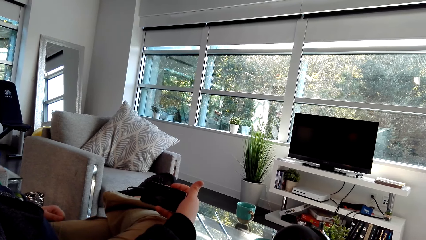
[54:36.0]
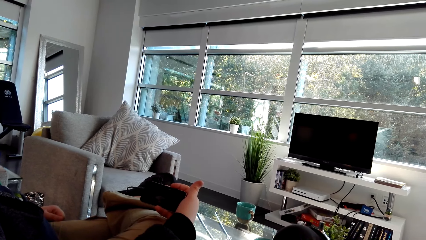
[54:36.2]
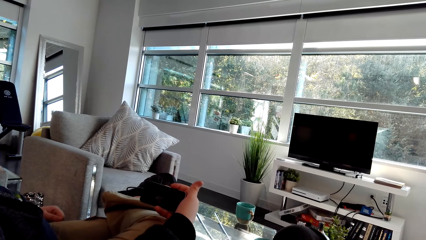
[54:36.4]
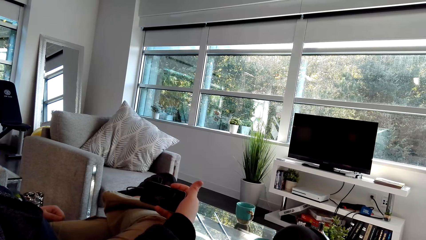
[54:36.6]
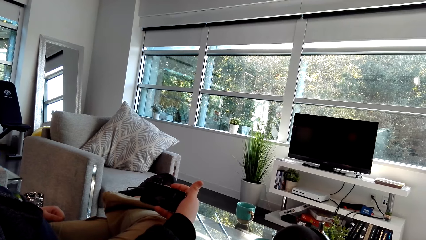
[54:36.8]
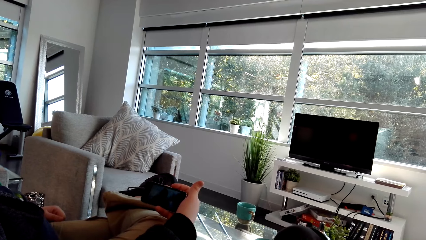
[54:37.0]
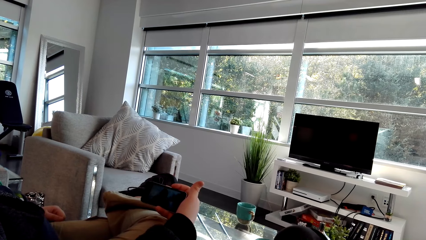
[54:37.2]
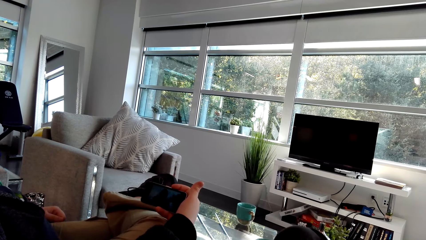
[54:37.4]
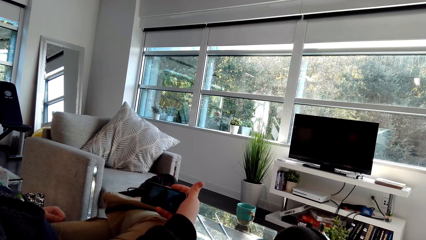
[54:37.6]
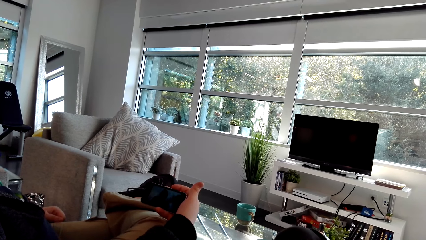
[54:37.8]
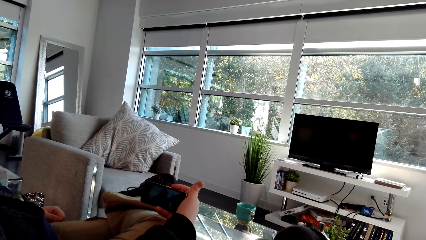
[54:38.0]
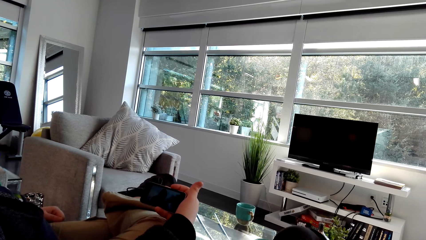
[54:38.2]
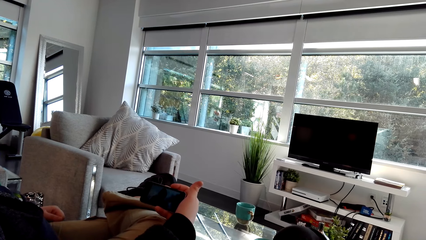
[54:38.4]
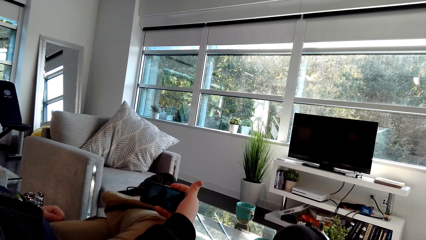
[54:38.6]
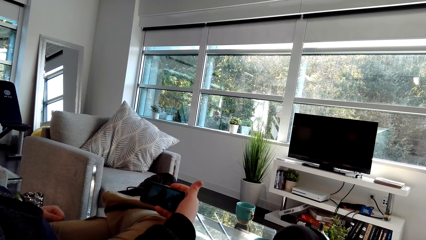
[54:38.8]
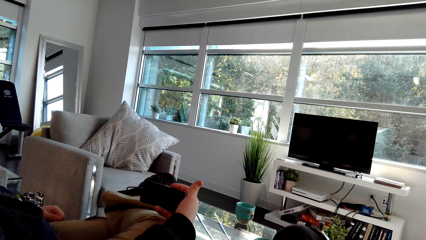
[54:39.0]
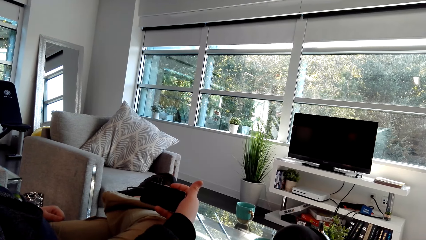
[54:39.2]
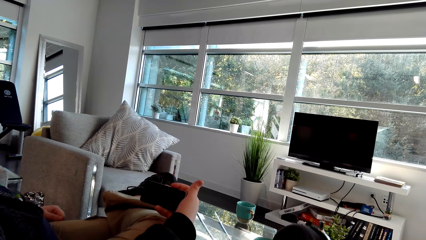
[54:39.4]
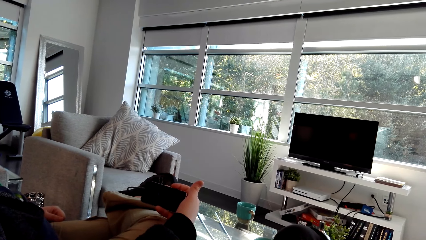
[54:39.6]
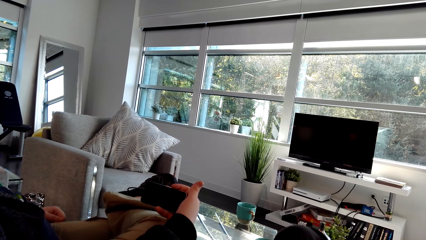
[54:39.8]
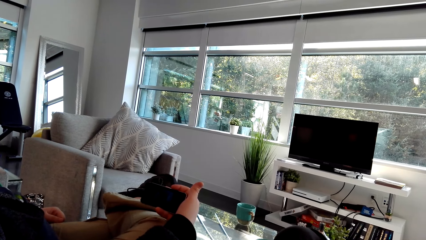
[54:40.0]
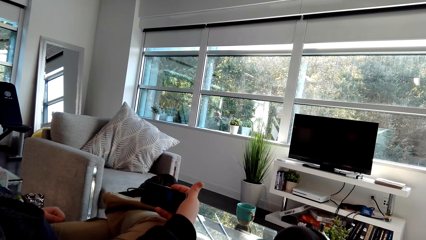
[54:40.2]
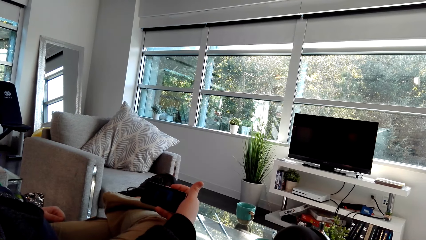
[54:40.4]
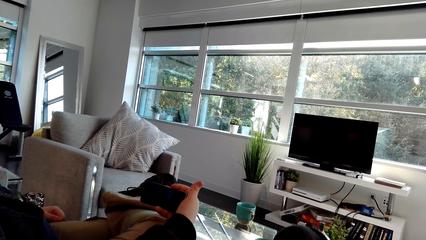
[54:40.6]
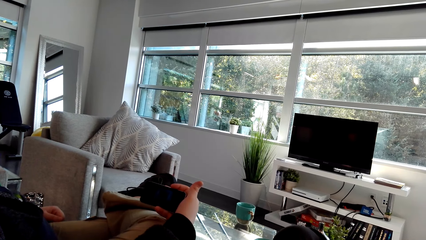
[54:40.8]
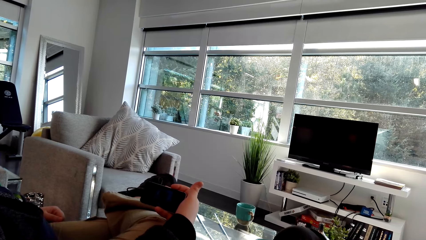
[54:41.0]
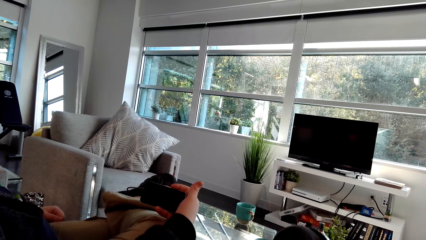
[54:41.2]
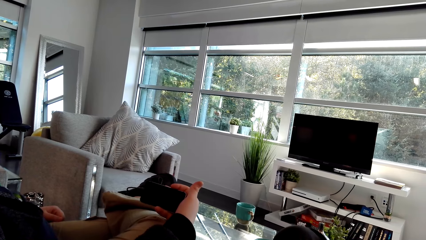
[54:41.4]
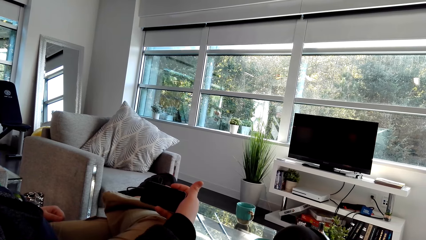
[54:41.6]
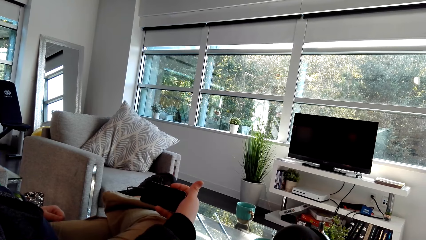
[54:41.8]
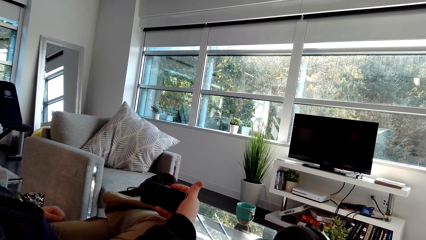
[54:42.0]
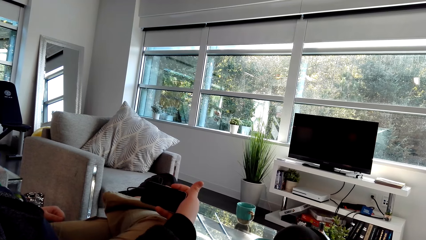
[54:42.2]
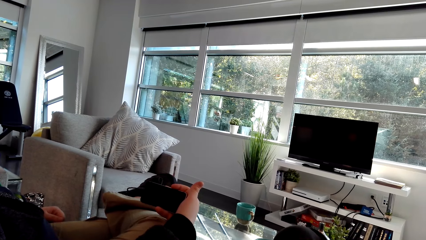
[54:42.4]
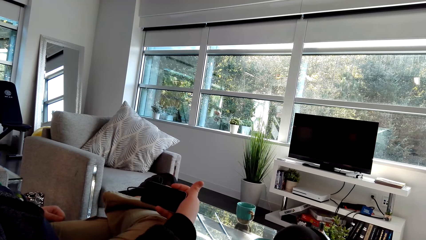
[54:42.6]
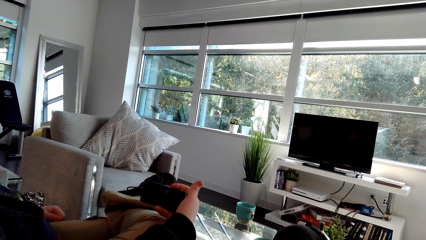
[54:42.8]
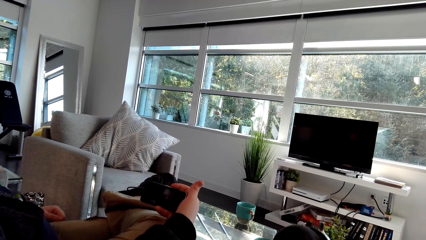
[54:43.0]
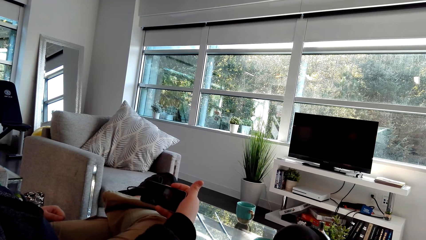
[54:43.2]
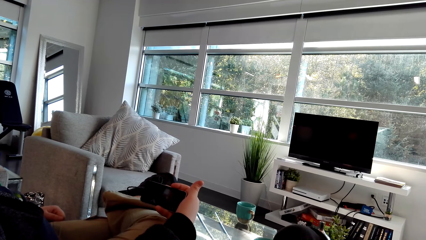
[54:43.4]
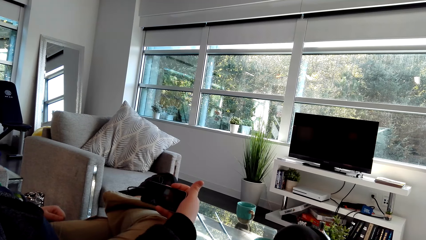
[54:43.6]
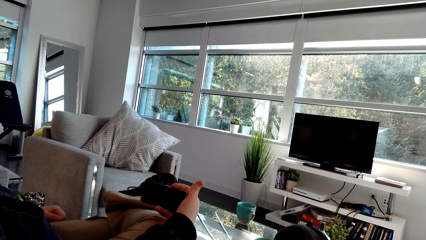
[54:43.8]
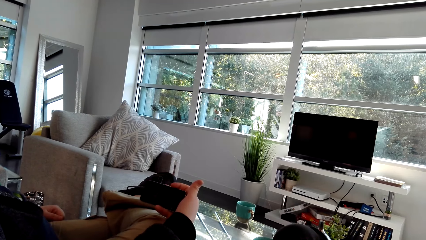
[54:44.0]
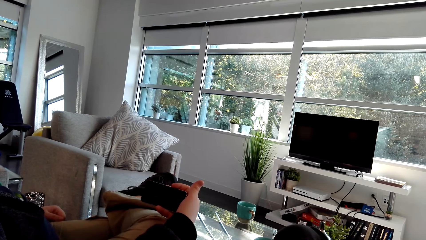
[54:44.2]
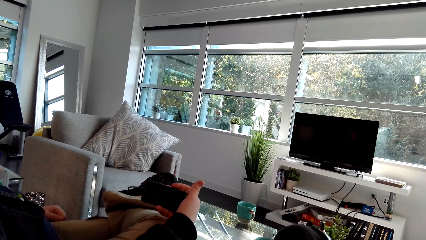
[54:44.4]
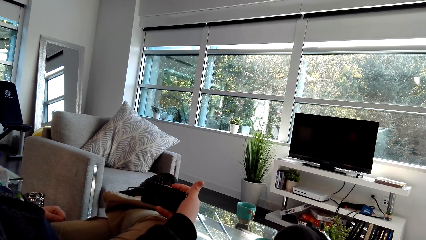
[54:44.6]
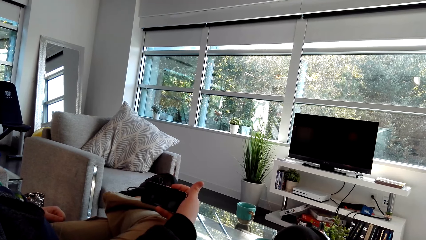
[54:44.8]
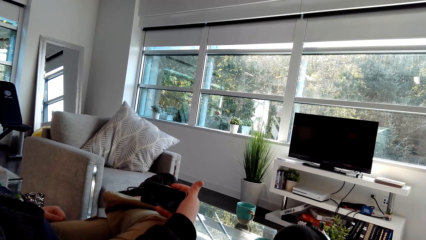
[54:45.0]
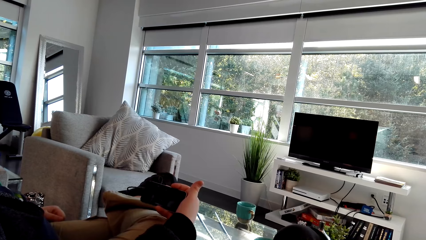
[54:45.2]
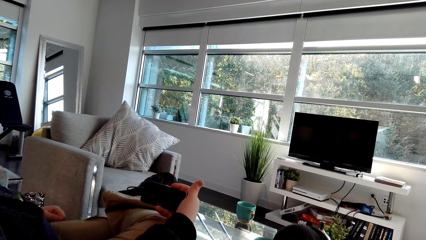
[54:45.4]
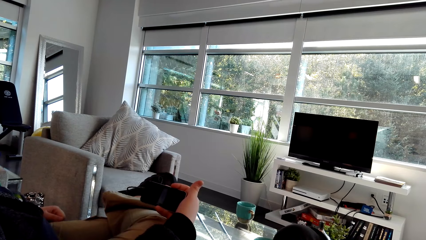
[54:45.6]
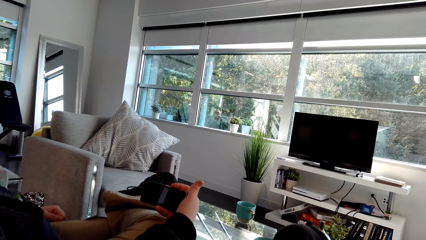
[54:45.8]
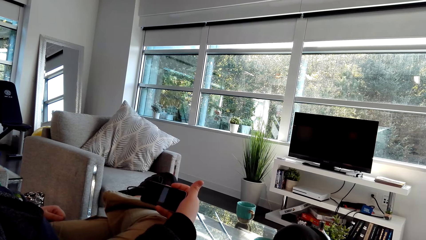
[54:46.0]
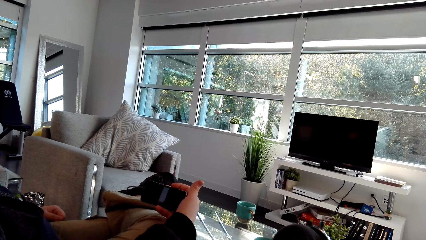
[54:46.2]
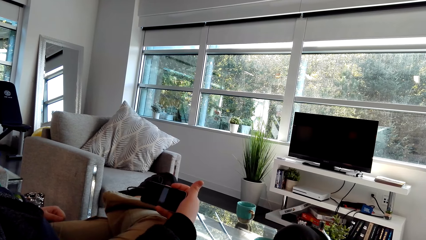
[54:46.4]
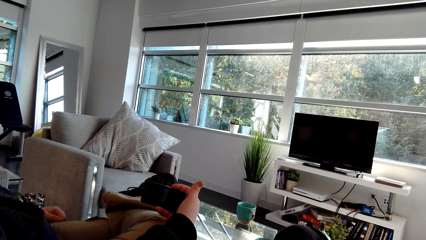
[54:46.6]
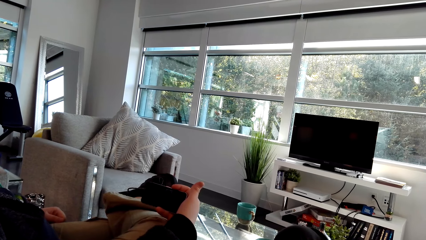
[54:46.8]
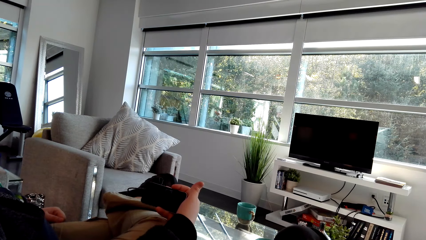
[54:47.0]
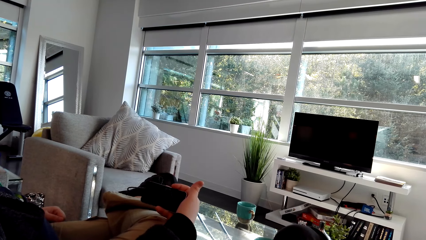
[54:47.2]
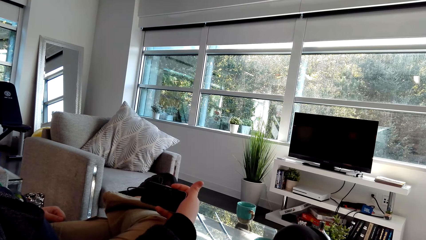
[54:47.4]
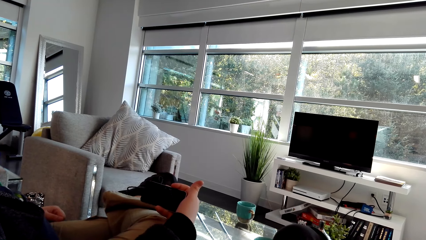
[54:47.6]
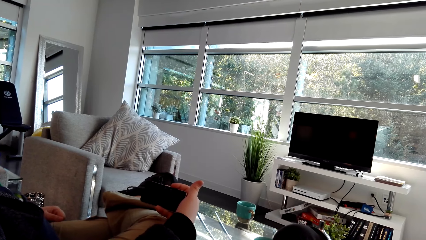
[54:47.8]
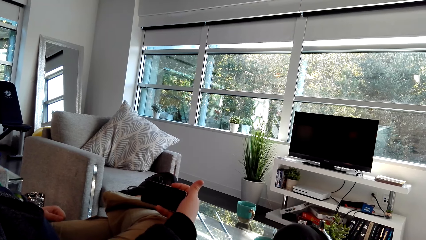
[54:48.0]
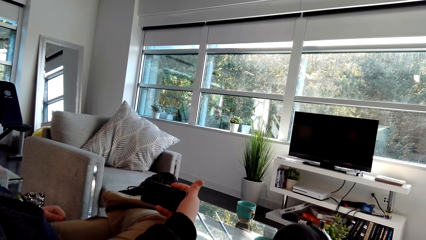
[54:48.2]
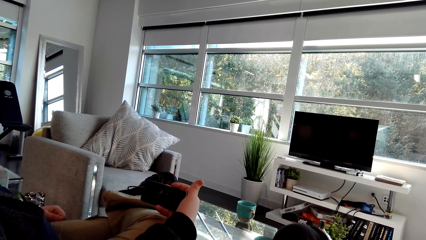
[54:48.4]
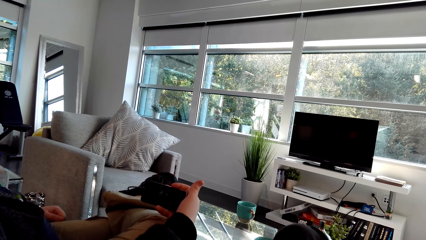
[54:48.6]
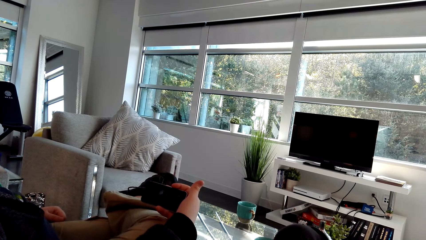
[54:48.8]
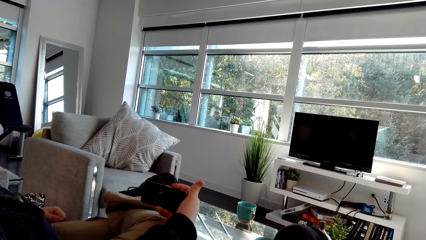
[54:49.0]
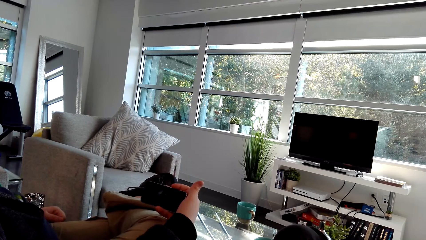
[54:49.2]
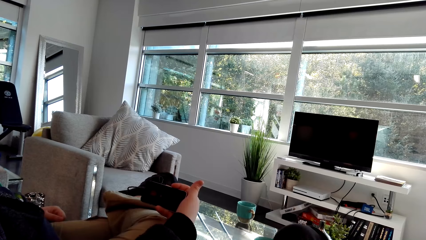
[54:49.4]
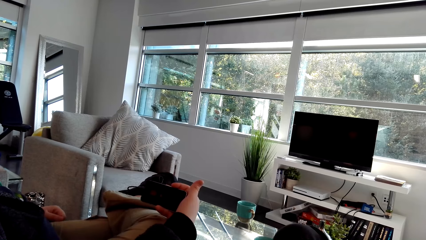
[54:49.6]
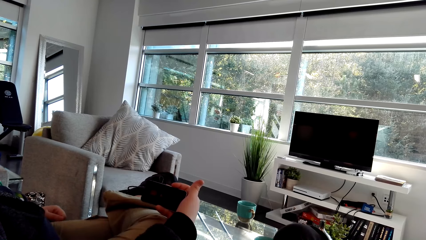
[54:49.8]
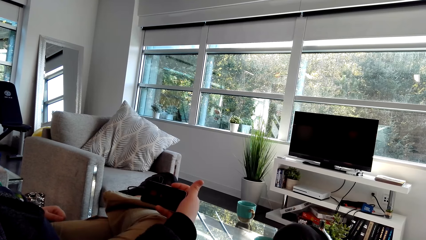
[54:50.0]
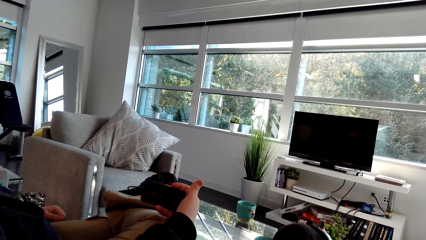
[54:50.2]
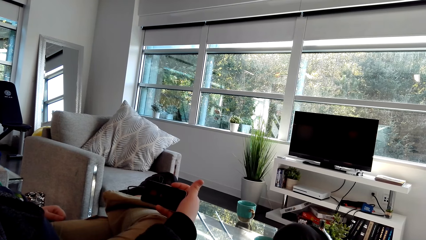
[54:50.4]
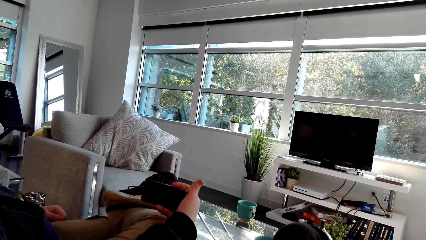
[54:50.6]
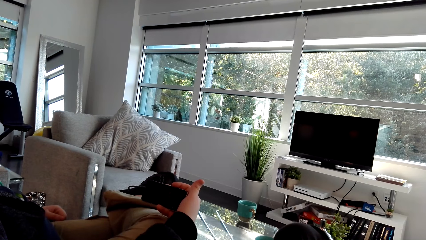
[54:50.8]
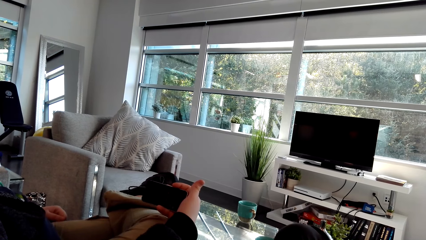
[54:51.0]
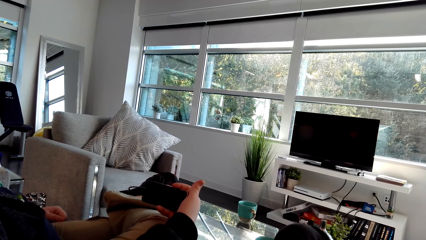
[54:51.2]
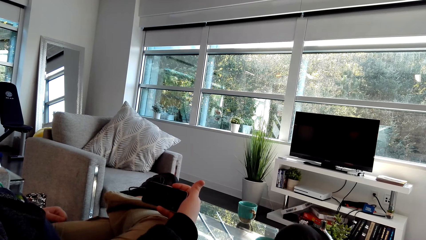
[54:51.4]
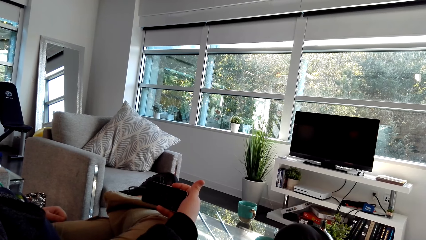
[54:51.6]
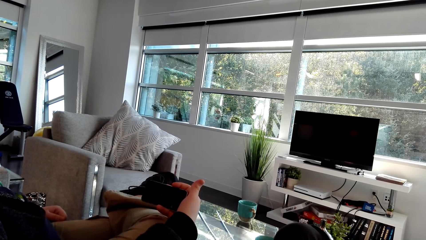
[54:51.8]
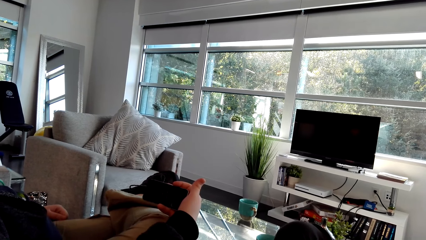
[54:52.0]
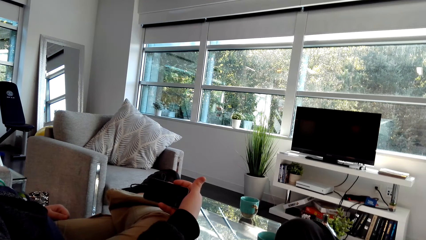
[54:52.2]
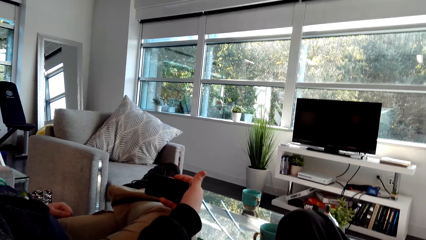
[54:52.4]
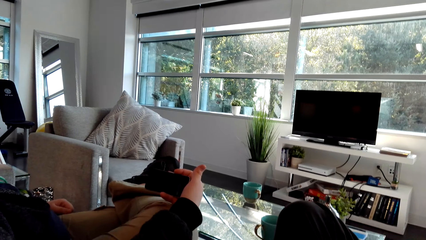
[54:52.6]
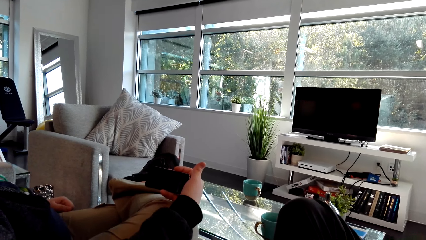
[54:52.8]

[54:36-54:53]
A man watches the video.
